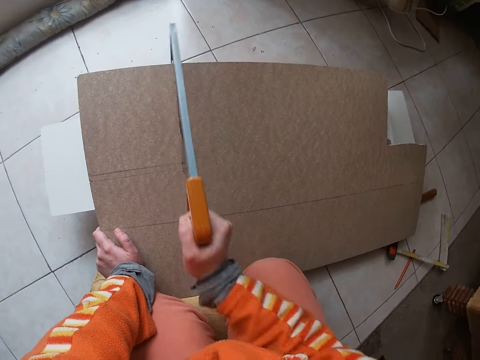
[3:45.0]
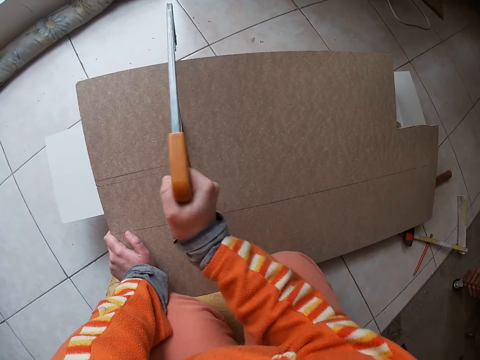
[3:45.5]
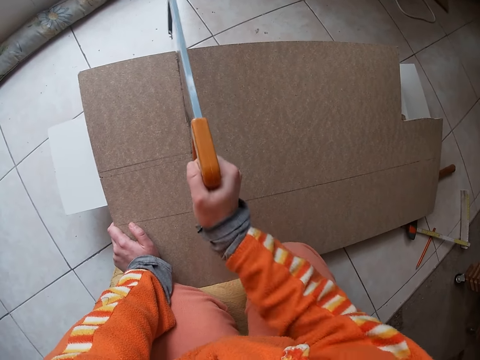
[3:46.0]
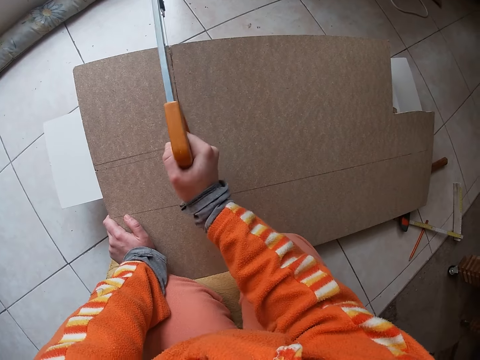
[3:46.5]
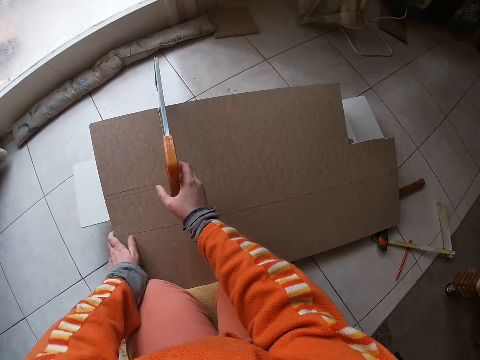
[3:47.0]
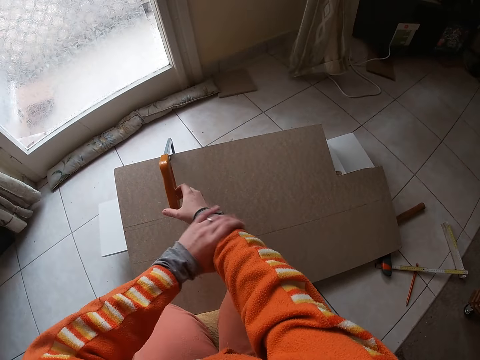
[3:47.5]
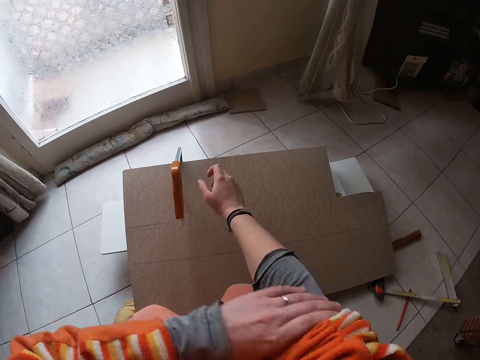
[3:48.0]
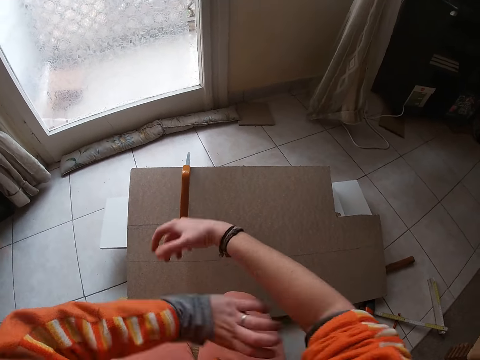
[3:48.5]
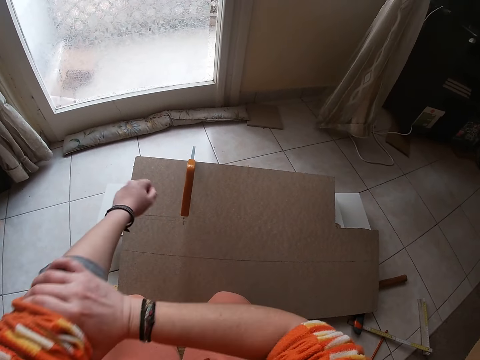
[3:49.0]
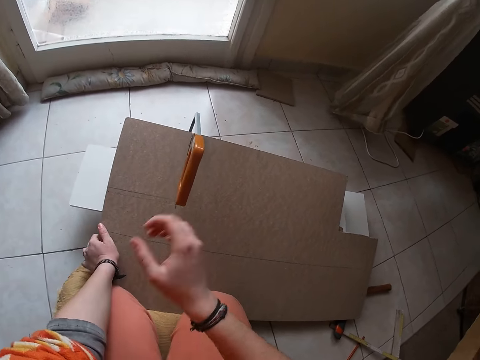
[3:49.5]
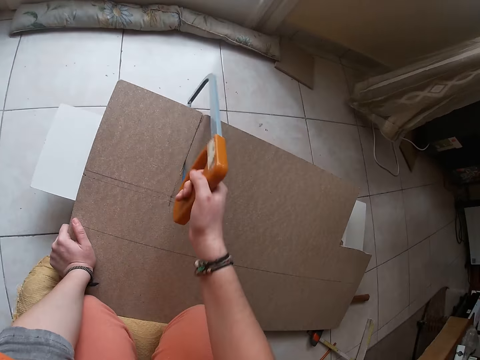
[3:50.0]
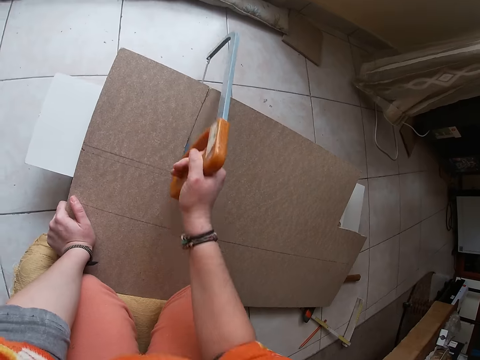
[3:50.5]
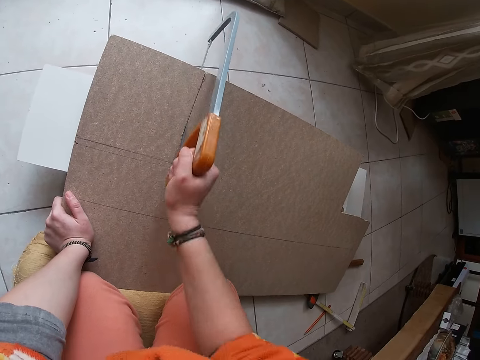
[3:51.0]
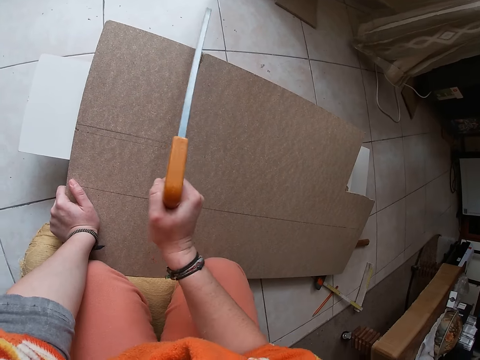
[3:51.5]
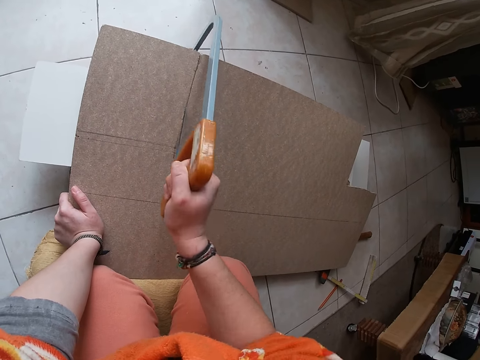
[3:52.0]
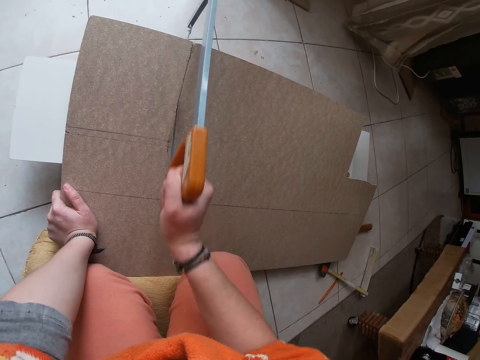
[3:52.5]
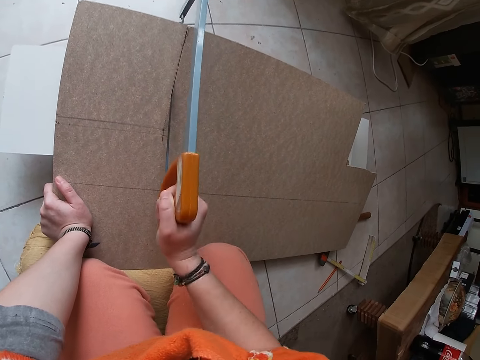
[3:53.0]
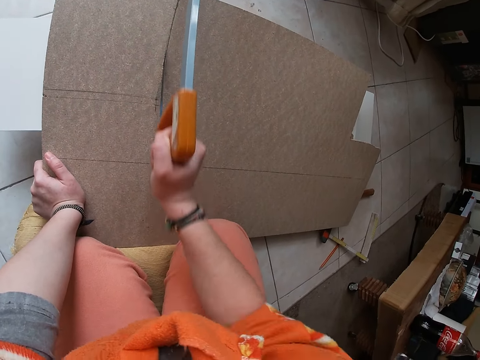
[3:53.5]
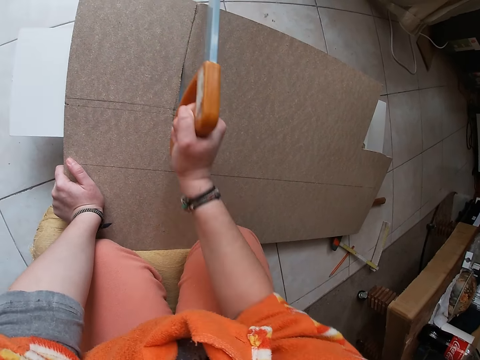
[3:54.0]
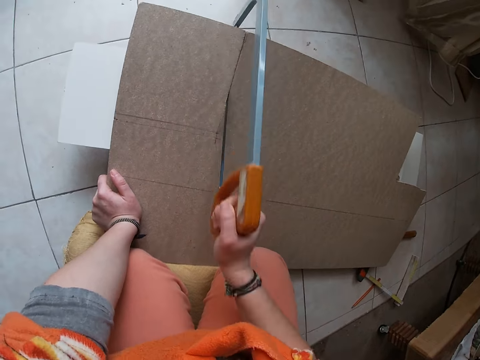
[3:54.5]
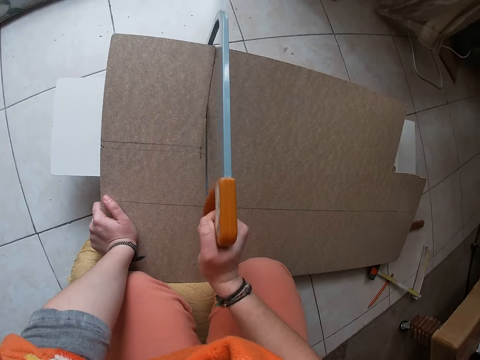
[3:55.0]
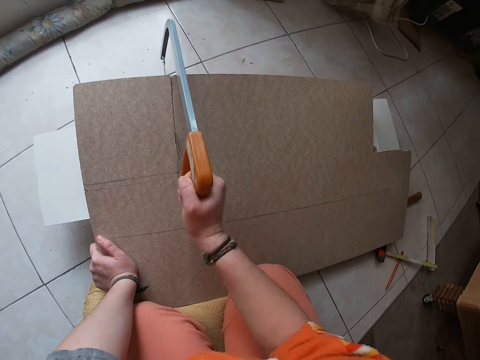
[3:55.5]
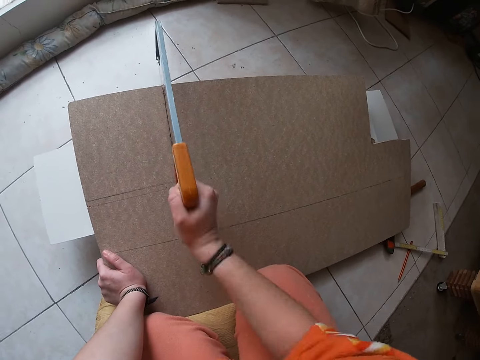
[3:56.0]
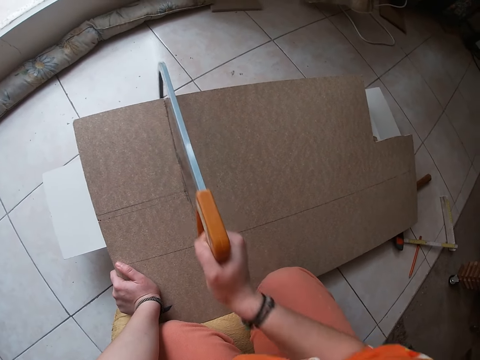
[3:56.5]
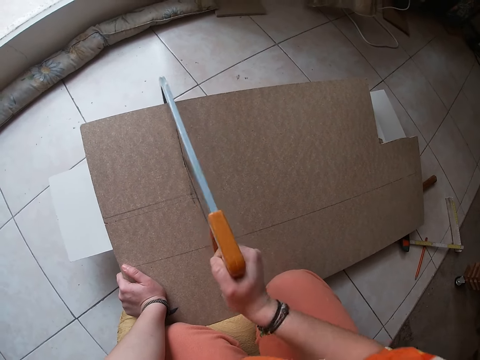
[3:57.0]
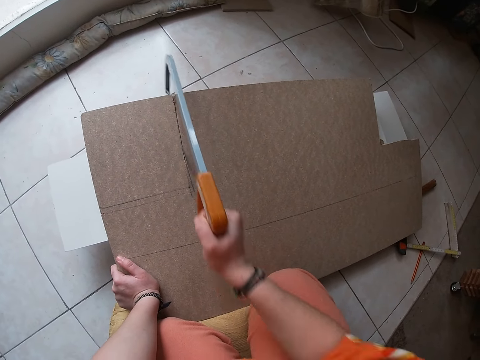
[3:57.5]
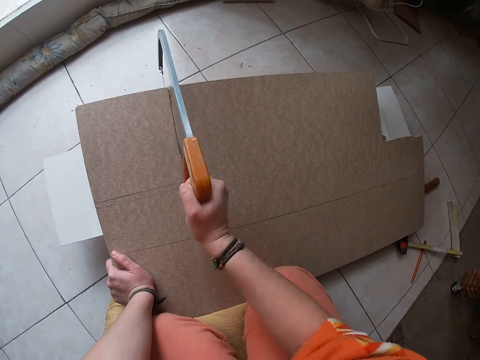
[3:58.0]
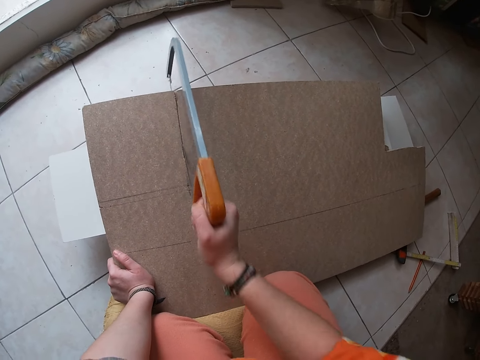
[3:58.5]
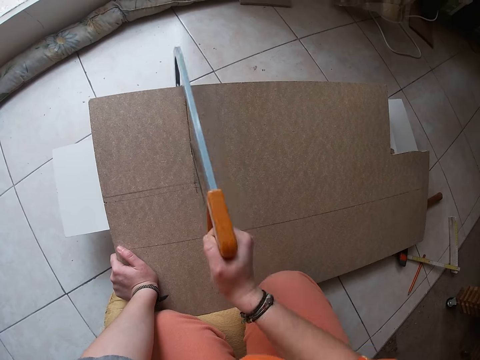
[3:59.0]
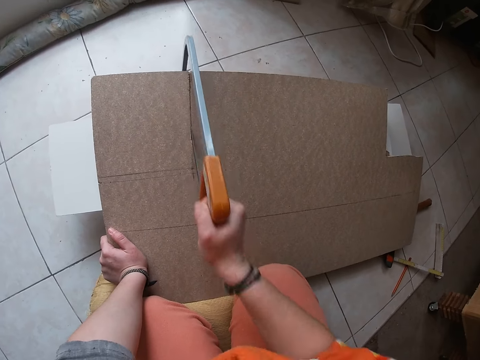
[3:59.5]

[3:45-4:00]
The camera wearer rolls the sleeves on his right hand with his left hand. He rolls the sleeves on his left hand with his right hand. He places his left hand at the edge of the plywood. He places his right hand on the hacksaw. He cuts the plywood with the hacksaw in his right hand.

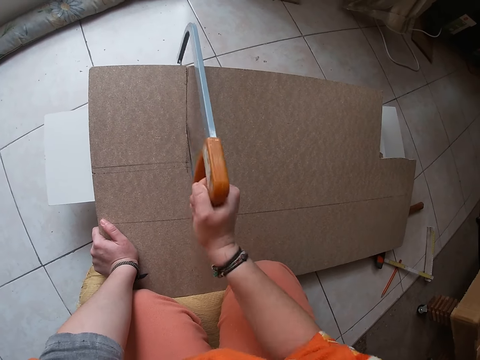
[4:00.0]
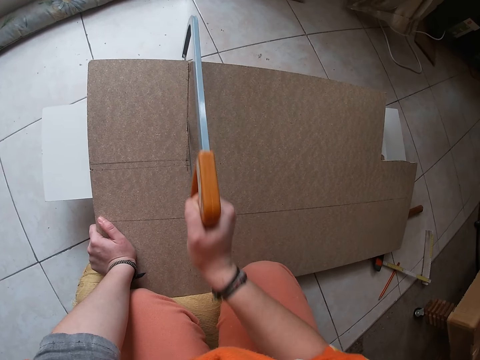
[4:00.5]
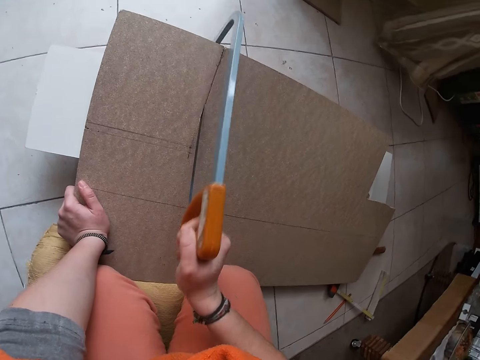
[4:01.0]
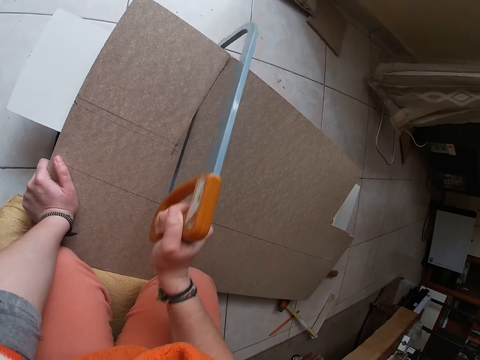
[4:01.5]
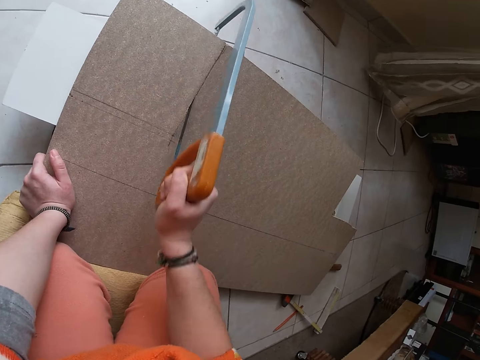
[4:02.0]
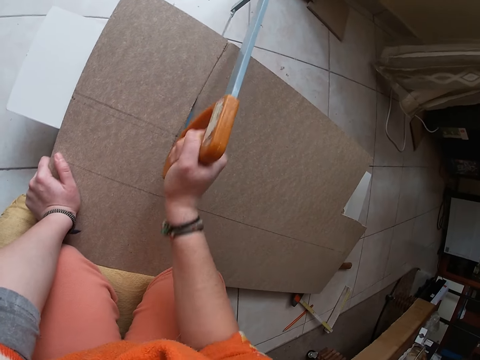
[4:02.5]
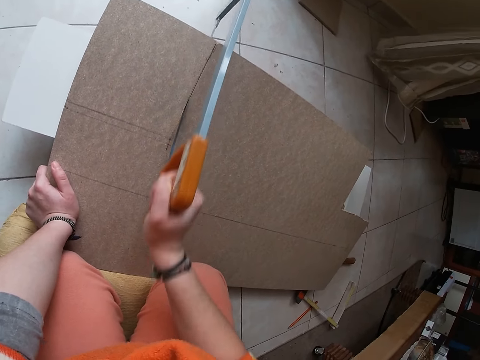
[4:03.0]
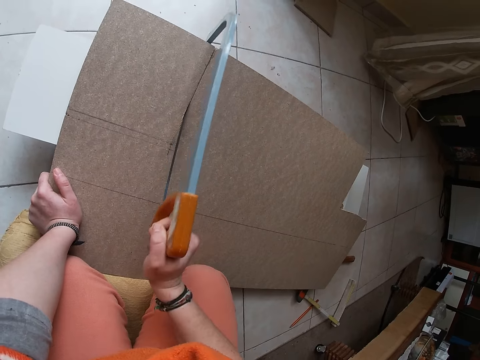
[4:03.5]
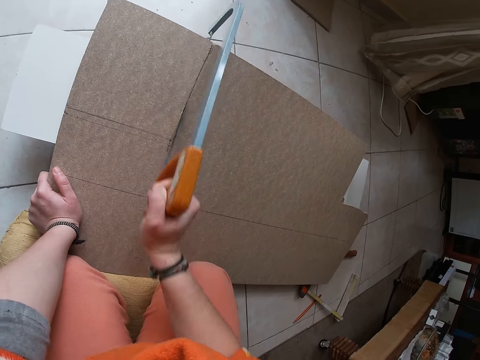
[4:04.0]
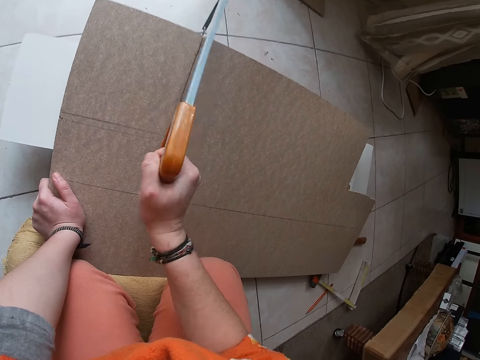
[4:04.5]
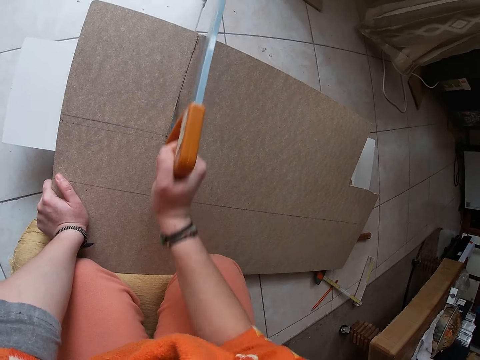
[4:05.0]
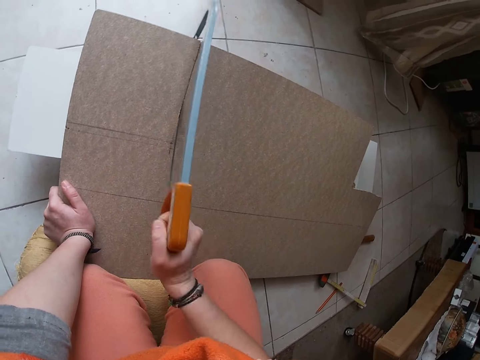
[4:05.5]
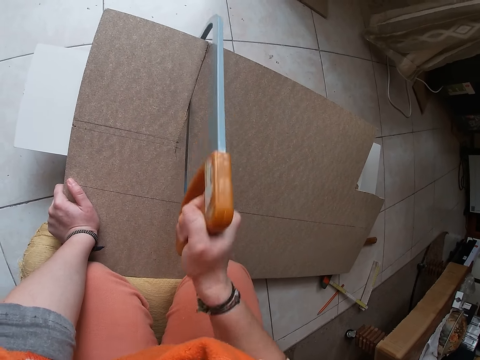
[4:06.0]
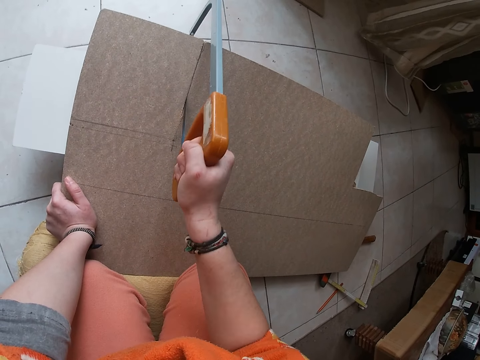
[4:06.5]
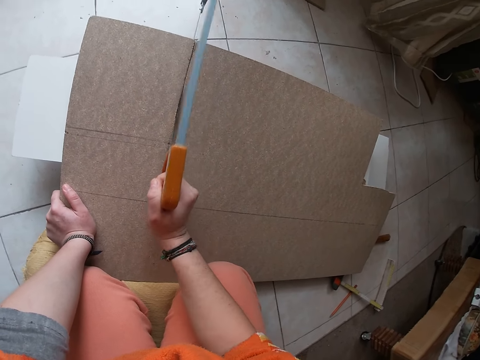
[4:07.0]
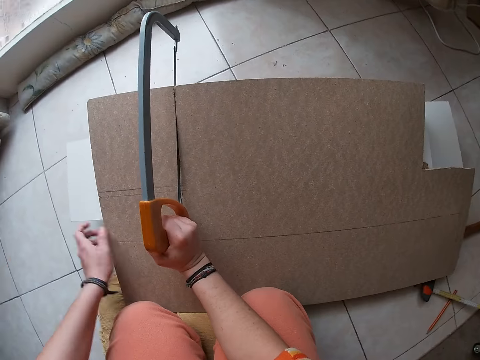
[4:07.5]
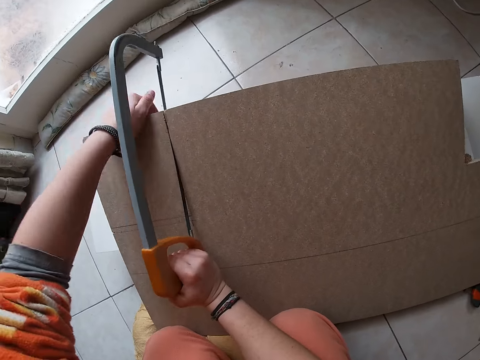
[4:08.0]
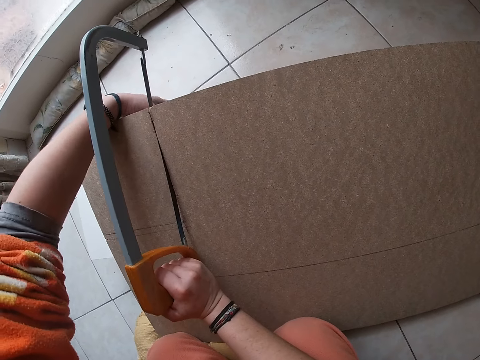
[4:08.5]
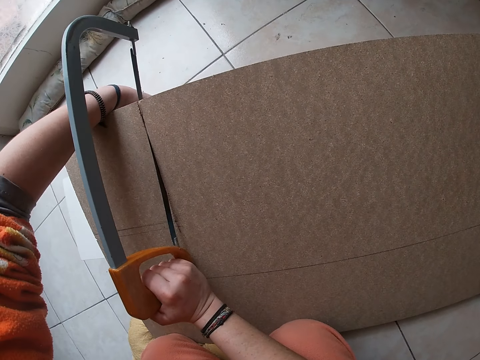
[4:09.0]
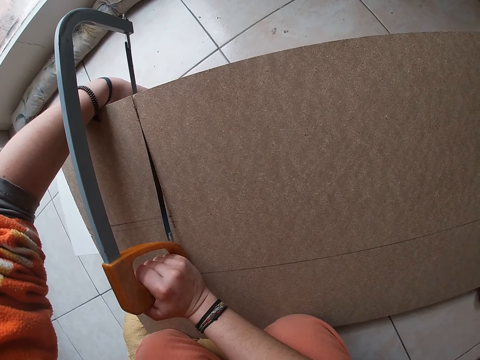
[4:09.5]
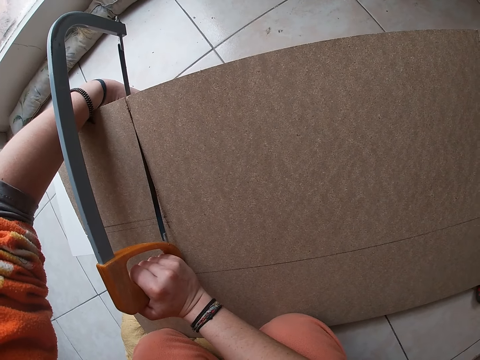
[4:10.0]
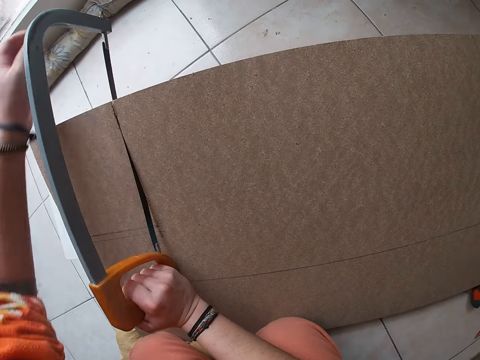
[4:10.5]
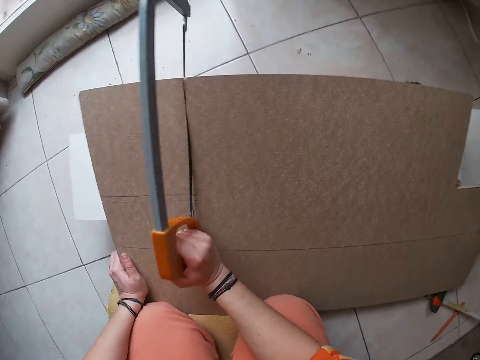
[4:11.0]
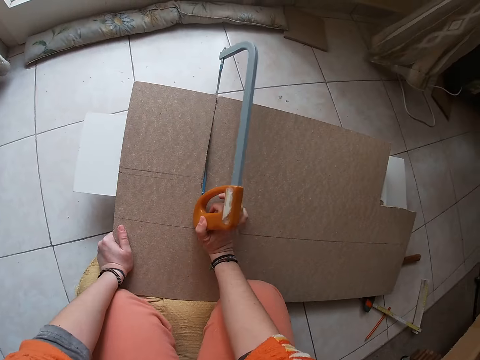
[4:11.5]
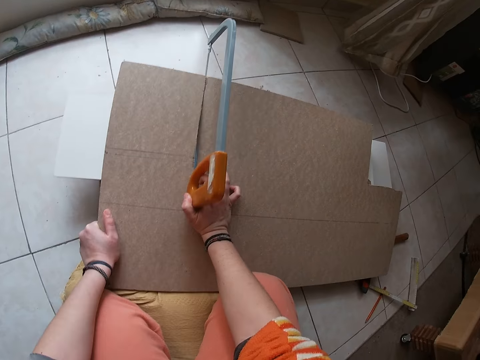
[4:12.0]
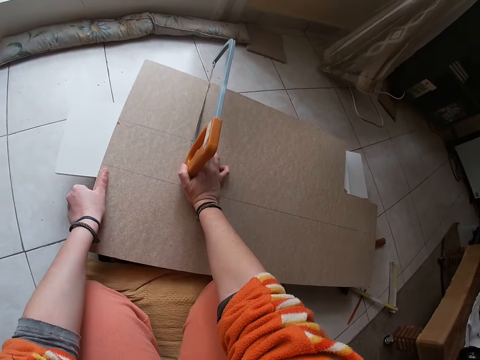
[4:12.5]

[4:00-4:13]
The camera wearer places his left hand on the stack of plywood. He adjusts the piece of wood. He places his left hand at the edge of the plywood.
